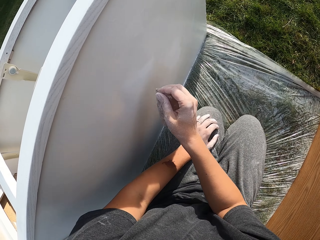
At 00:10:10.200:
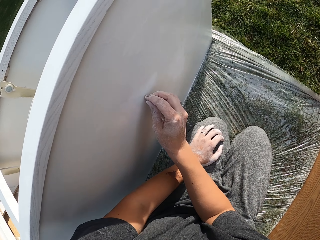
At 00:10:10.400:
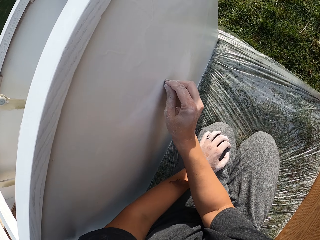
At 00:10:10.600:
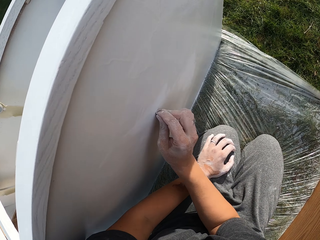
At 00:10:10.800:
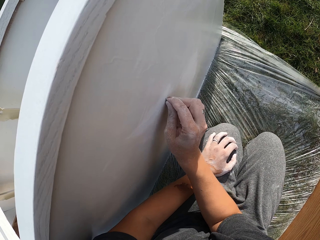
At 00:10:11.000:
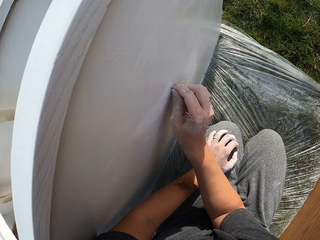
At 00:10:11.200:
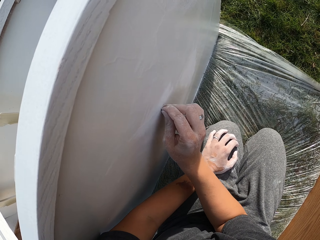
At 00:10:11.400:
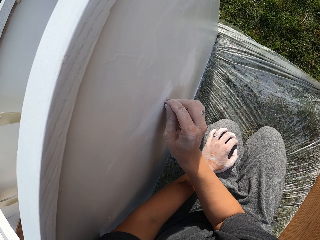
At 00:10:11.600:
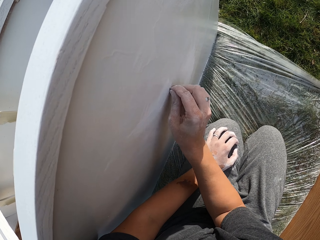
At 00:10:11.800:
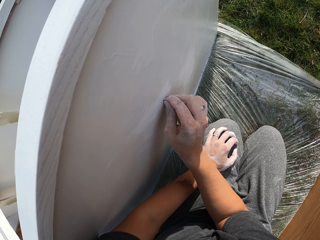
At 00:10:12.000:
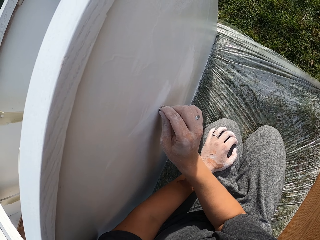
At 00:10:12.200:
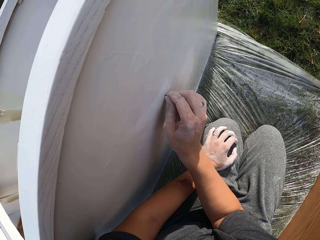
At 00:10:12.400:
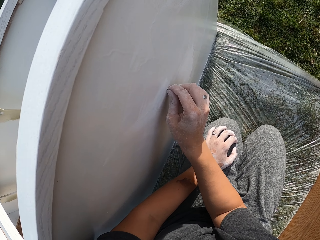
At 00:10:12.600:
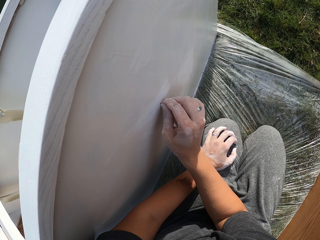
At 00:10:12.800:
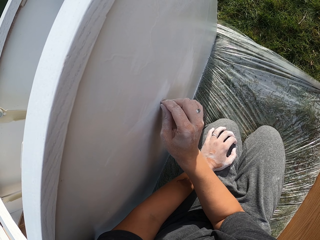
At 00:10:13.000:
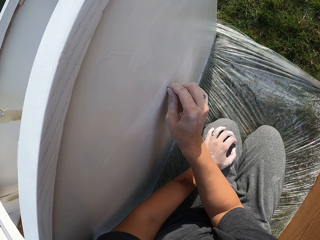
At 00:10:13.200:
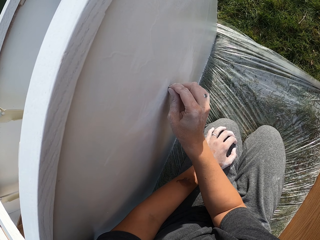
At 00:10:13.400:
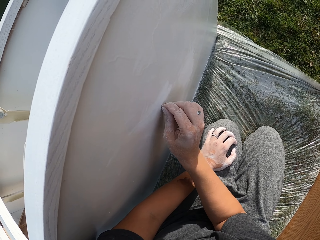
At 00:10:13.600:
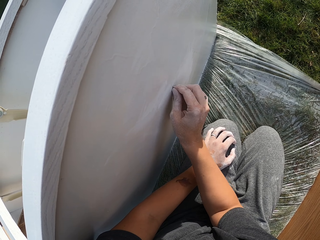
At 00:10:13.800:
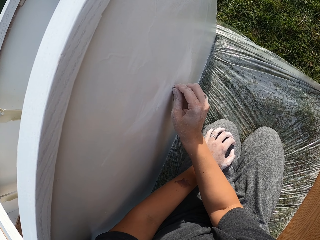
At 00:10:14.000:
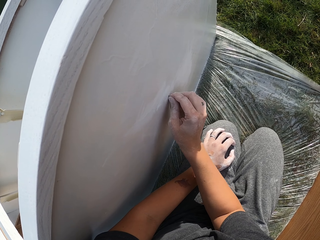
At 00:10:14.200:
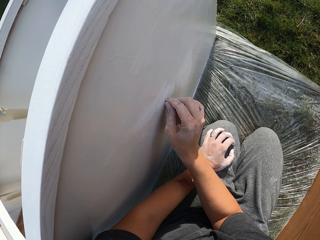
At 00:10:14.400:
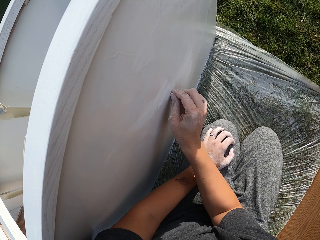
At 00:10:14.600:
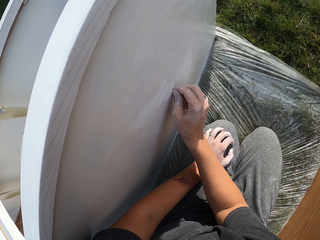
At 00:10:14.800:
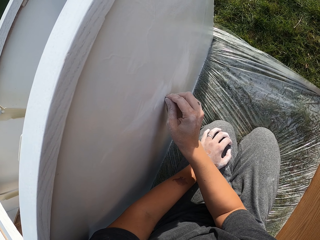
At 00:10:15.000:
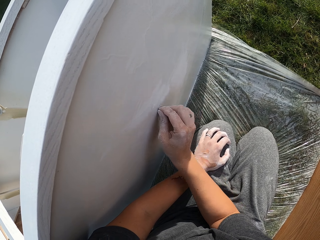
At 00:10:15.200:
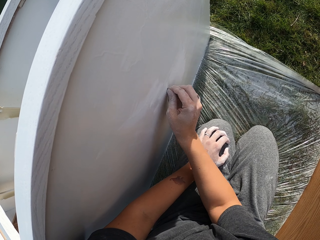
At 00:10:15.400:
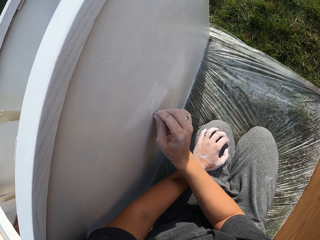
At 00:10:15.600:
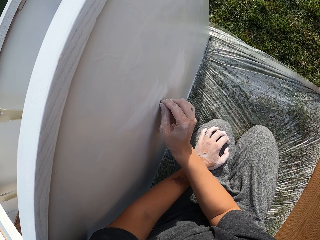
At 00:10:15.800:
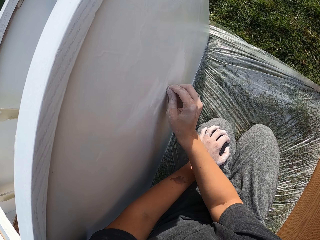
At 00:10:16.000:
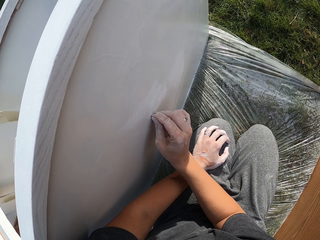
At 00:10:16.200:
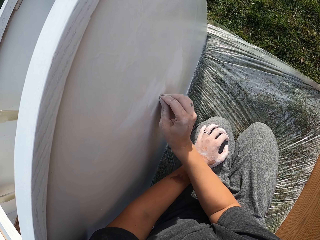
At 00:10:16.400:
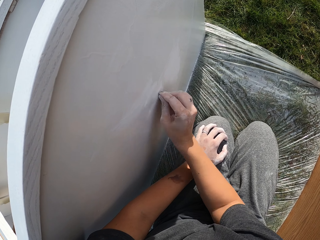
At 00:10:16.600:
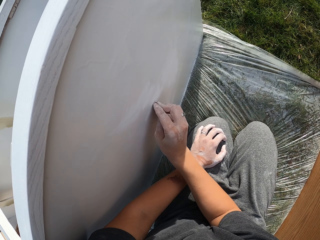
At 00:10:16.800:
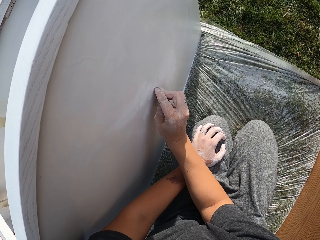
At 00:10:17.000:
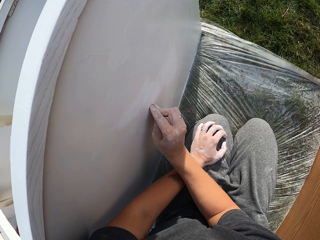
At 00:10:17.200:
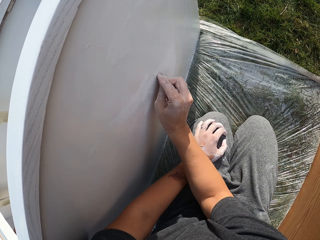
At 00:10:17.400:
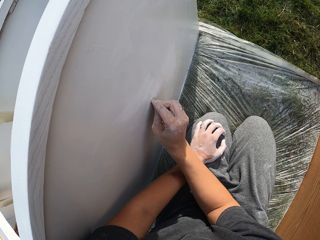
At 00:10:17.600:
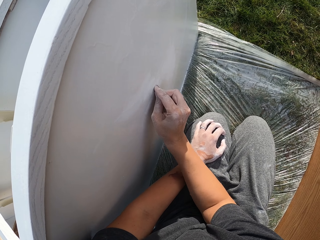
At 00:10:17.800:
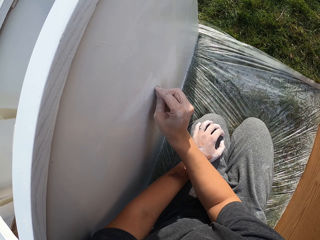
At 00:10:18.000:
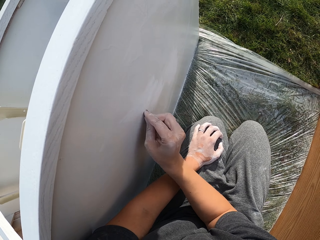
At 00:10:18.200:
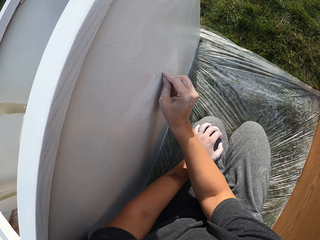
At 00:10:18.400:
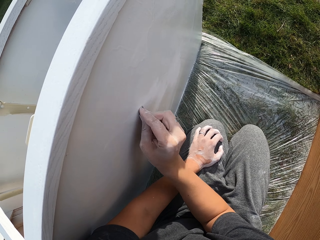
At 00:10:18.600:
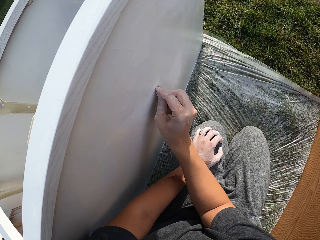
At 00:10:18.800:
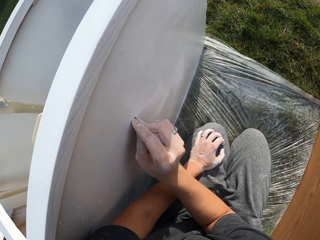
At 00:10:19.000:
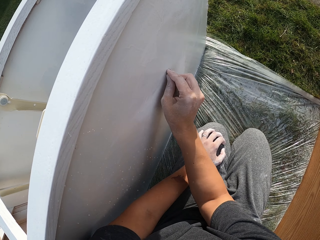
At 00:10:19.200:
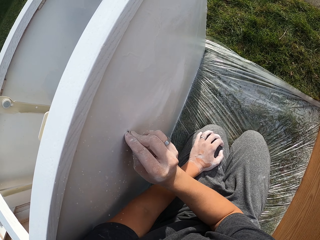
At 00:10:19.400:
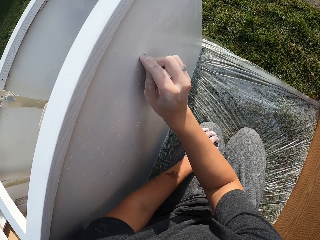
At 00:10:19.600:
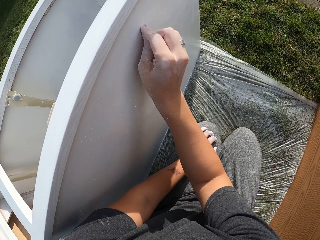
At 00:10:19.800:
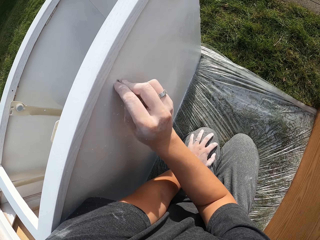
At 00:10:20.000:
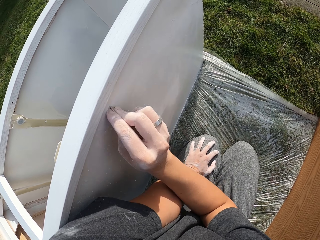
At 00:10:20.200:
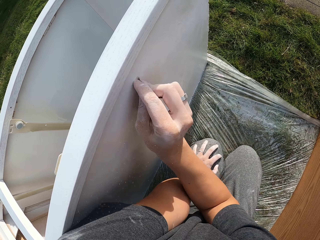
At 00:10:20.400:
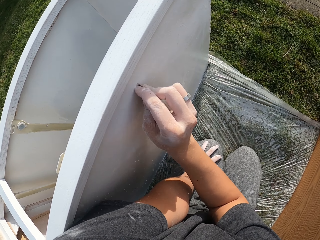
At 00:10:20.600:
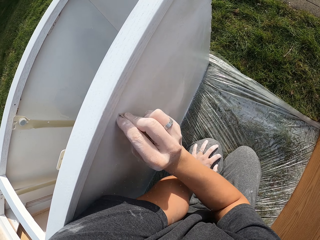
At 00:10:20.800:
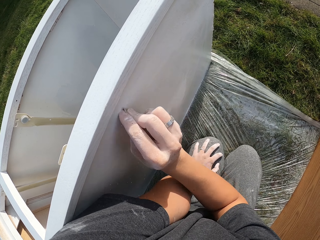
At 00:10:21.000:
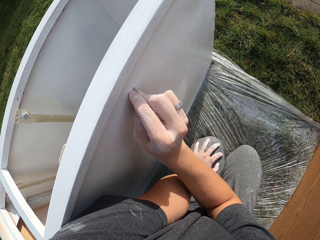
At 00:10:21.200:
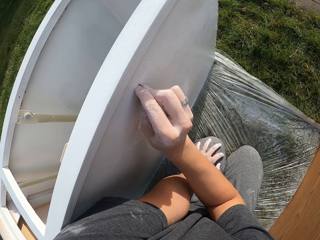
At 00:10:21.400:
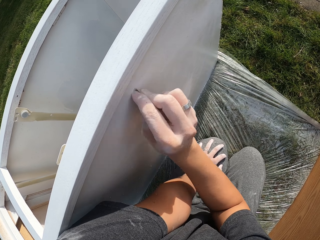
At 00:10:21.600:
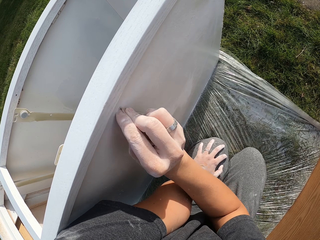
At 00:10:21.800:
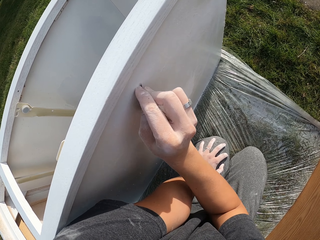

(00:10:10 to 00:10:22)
The camera wearer lifts the sandpaper. They smoothen a structure with the sandpaper.

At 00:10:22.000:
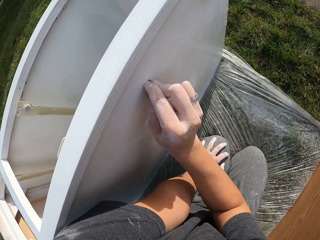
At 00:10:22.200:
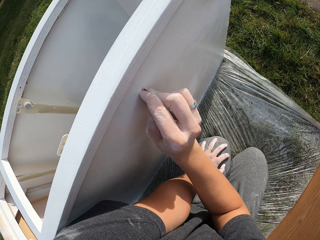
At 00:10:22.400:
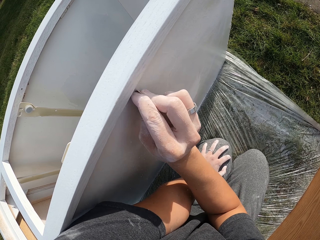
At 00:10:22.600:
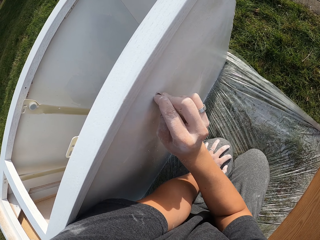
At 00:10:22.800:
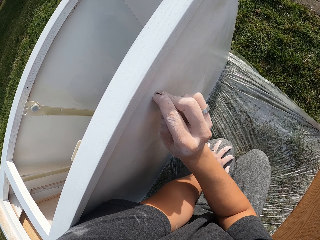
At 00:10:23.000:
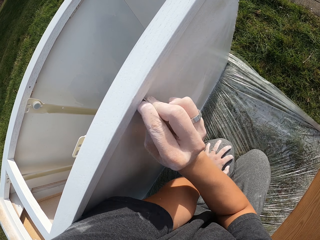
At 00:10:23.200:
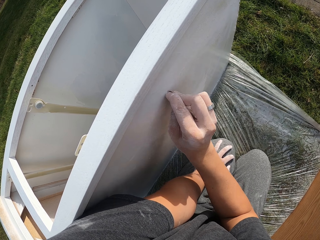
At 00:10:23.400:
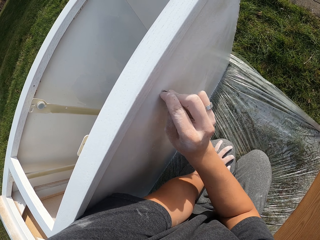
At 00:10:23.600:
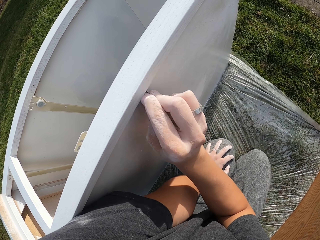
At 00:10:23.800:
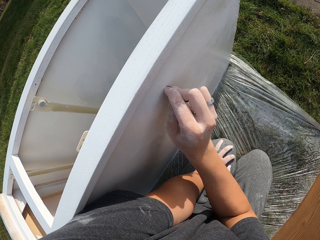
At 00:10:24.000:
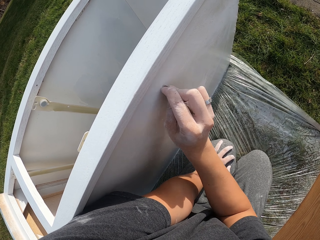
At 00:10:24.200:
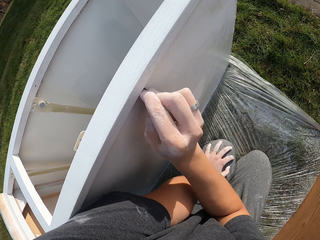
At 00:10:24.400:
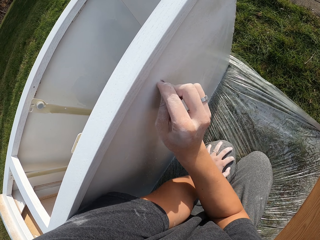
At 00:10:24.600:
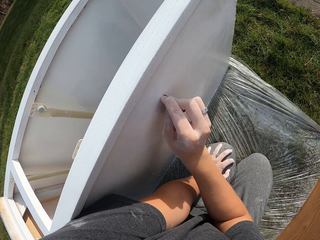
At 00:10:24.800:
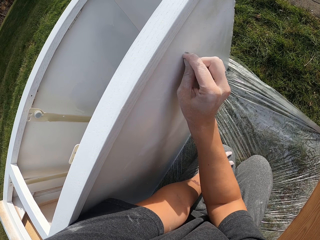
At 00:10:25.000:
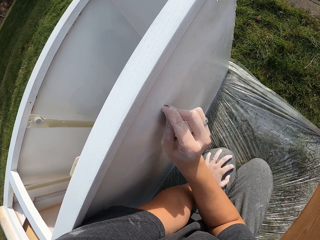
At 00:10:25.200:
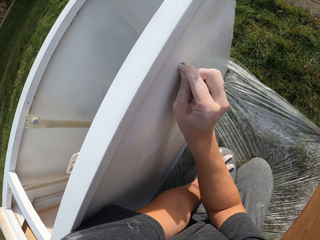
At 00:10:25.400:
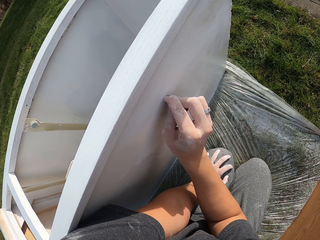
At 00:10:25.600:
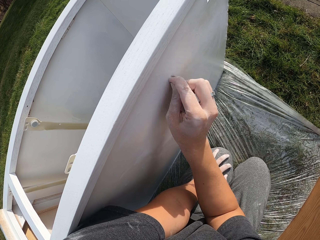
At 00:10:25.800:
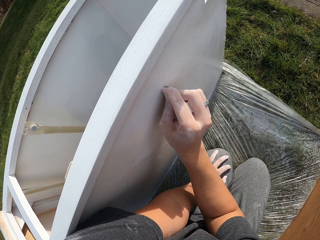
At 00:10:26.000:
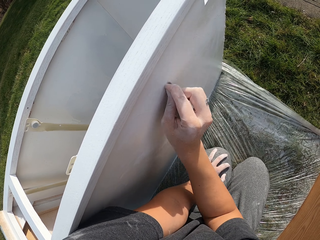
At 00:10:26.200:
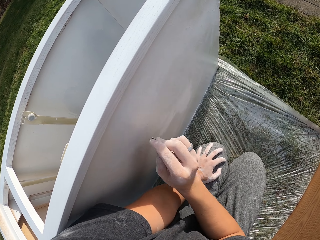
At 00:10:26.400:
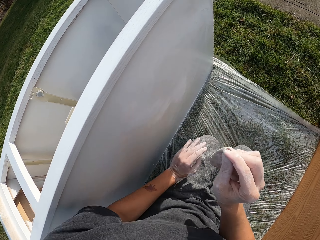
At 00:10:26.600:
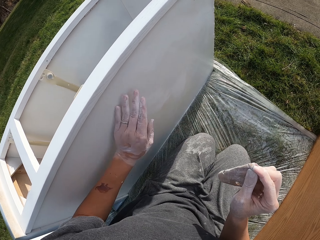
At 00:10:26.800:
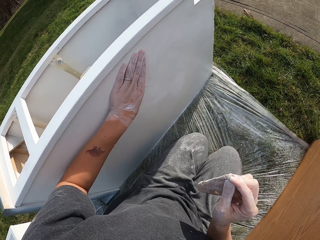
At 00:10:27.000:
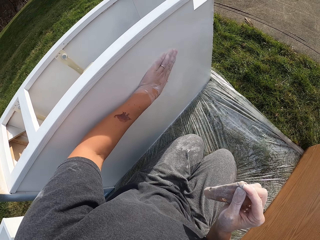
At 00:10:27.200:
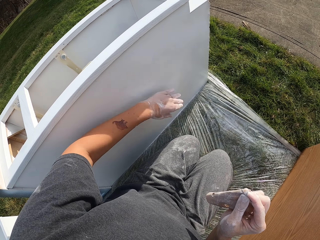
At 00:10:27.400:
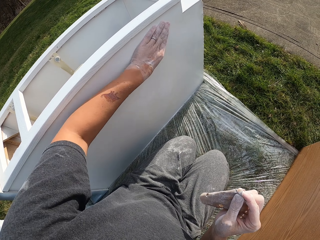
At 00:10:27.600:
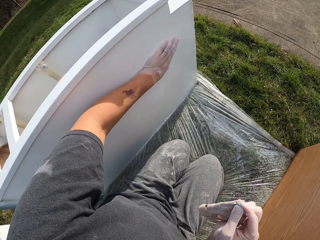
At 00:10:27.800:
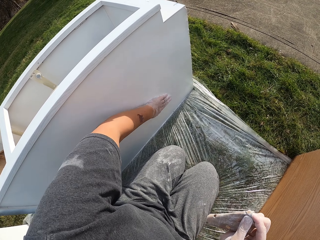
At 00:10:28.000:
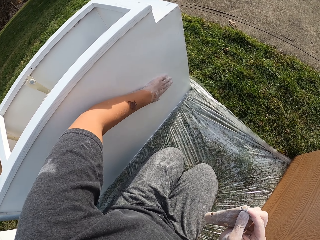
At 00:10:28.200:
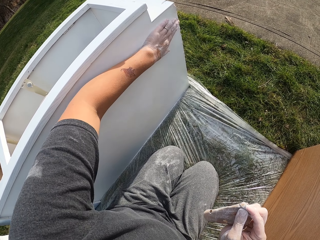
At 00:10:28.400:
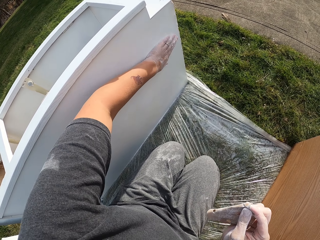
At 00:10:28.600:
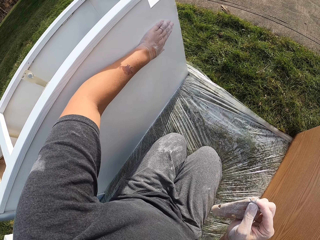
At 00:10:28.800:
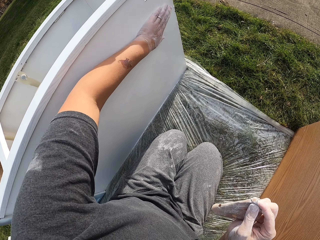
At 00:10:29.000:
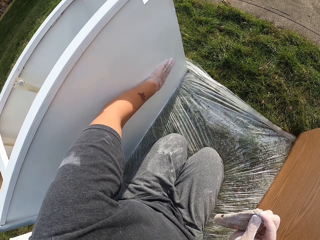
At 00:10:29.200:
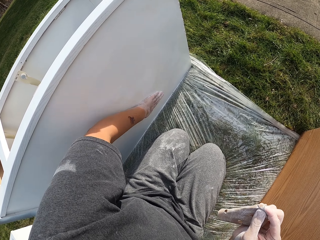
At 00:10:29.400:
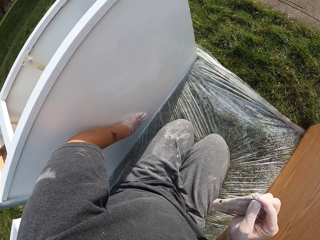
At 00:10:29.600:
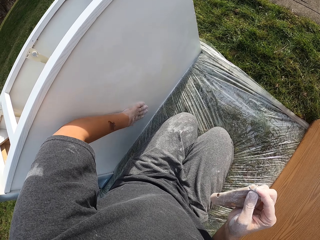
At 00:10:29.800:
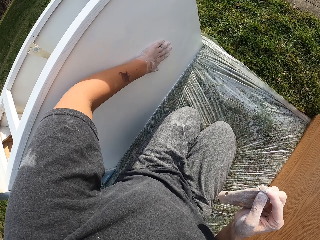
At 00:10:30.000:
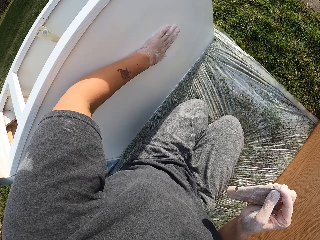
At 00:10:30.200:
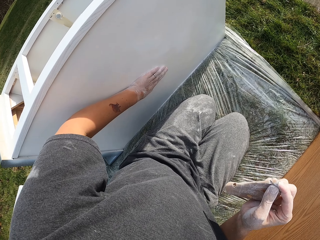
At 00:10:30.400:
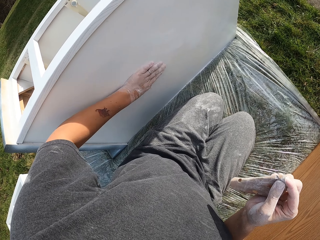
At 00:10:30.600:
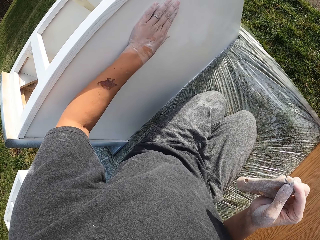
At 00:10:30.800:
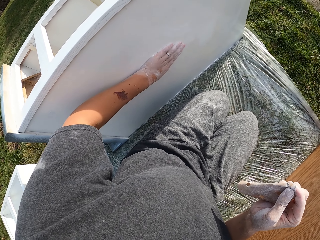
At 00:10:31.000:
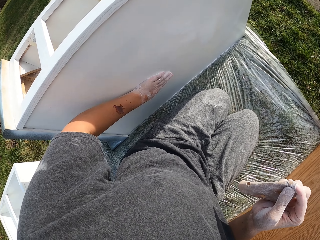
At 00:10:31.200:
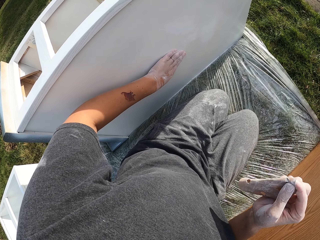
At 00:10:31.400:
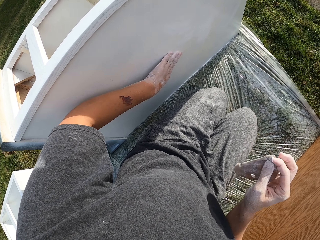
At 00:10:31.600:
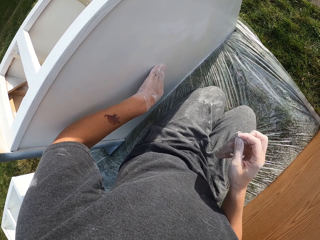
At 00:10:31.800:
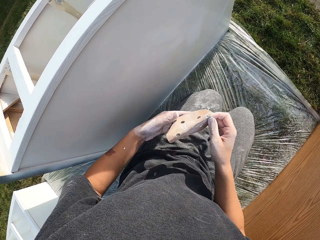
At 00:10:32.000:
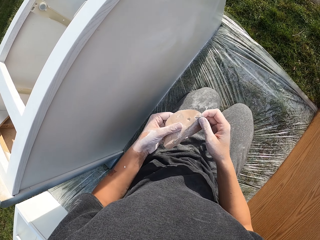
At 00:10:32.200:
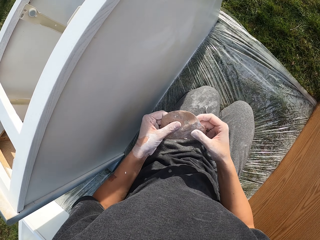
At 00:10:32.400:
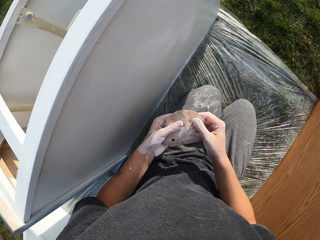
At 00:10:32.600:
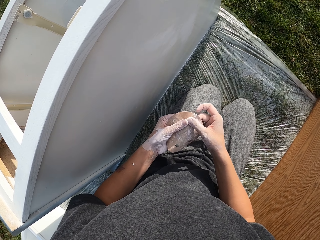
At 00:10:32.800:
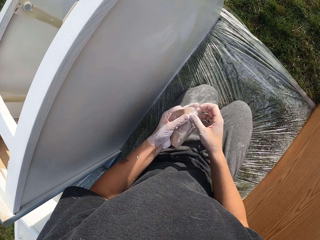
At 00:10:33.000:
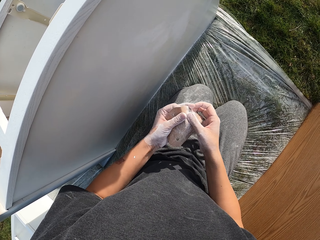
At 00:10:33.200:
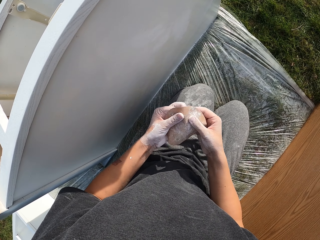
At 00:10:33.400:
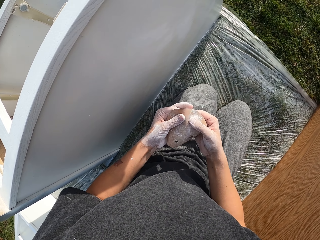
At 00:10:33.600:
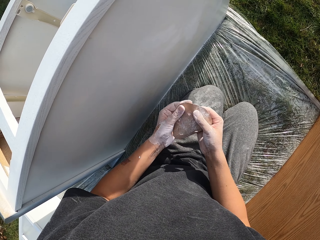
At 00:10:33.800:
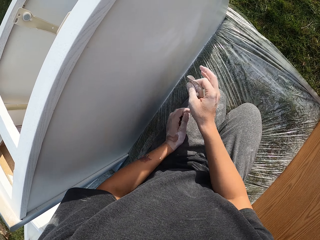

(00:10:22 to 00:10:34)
The camera wearer pulls back the right hand. They rub the structure with the left hand. They stretch the sandpaper.
